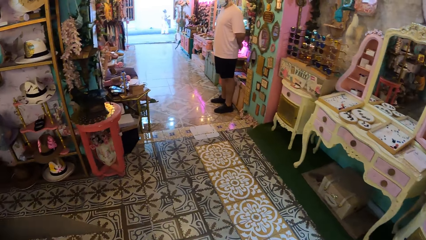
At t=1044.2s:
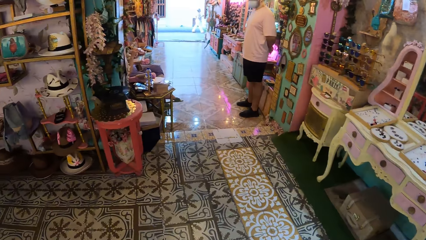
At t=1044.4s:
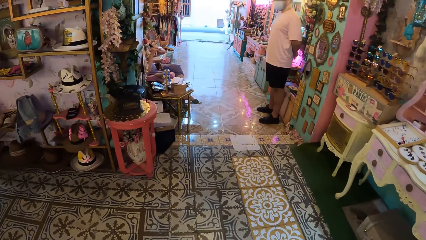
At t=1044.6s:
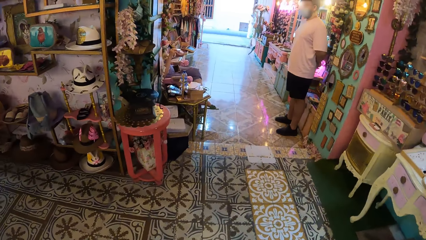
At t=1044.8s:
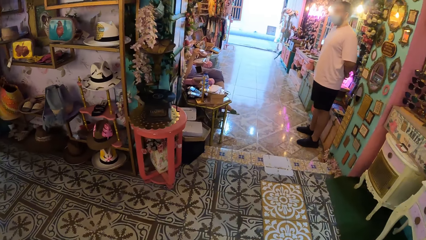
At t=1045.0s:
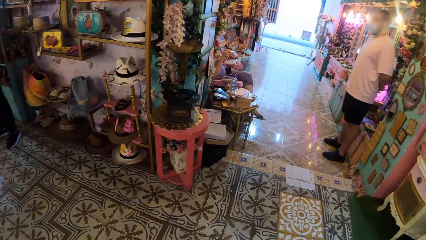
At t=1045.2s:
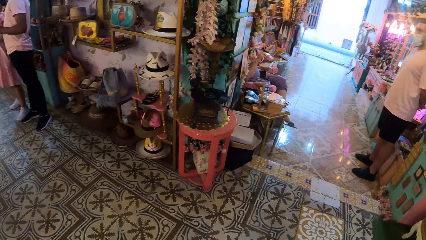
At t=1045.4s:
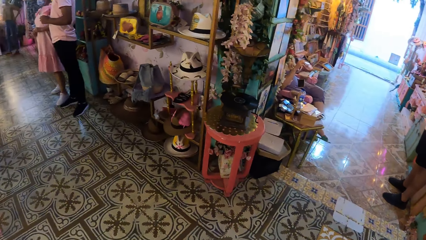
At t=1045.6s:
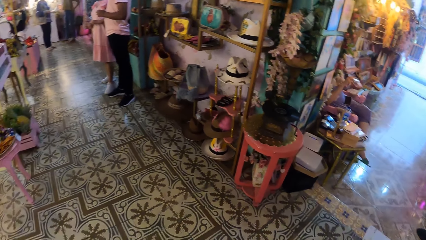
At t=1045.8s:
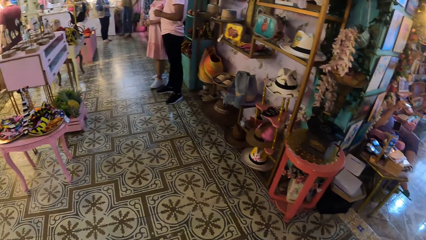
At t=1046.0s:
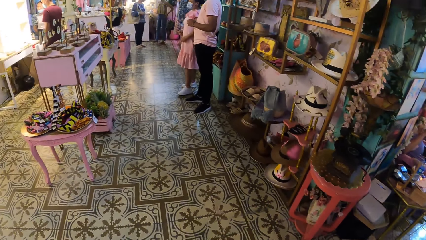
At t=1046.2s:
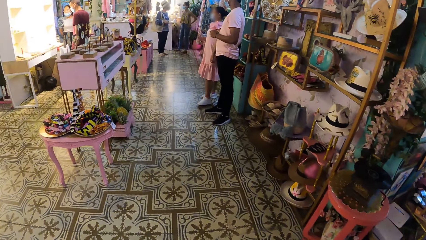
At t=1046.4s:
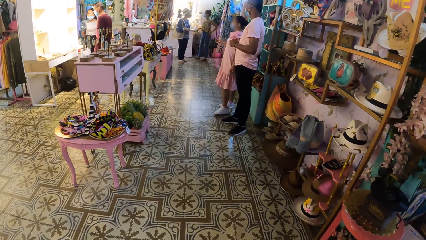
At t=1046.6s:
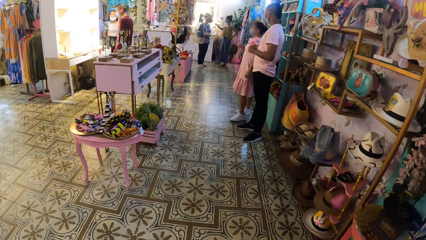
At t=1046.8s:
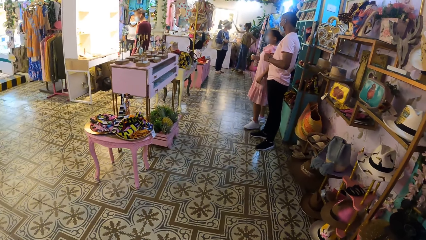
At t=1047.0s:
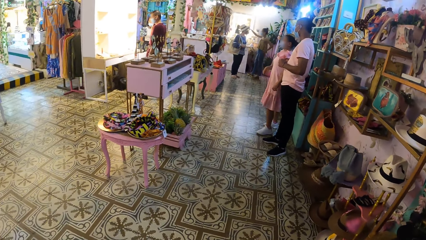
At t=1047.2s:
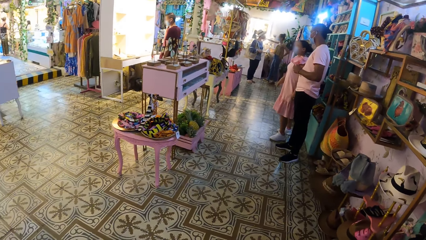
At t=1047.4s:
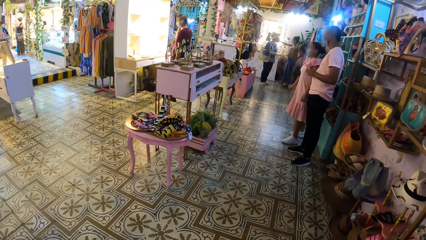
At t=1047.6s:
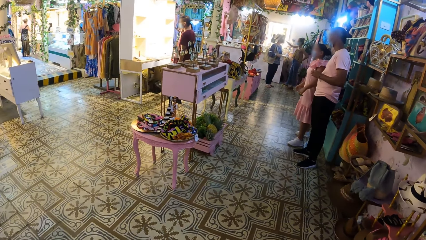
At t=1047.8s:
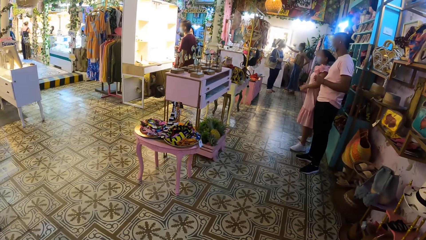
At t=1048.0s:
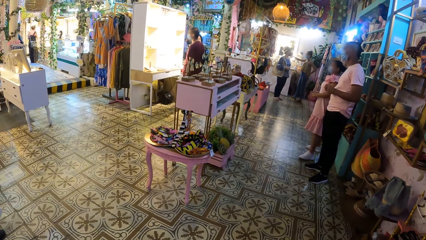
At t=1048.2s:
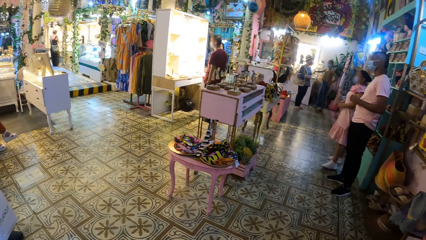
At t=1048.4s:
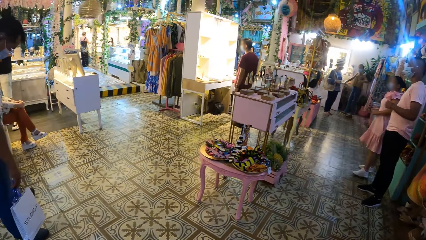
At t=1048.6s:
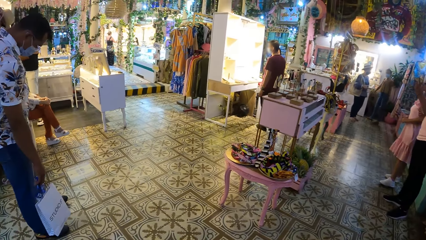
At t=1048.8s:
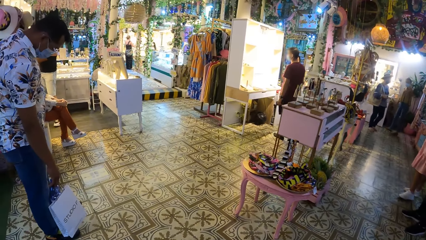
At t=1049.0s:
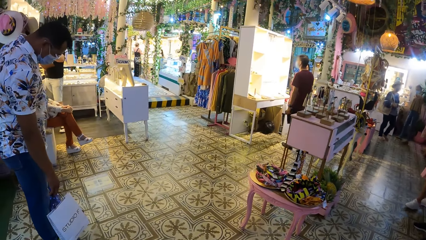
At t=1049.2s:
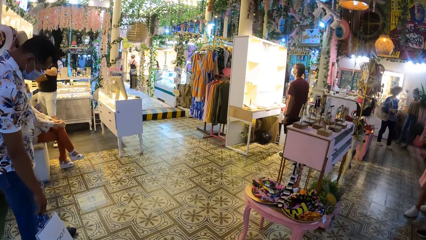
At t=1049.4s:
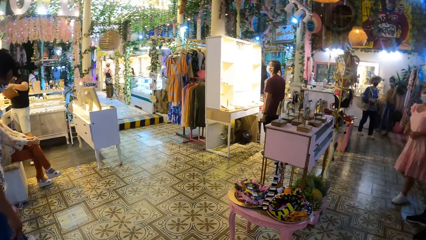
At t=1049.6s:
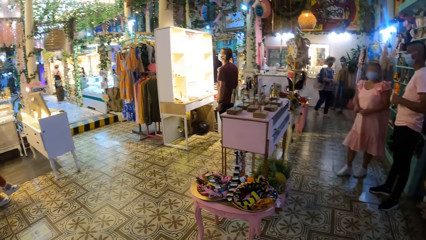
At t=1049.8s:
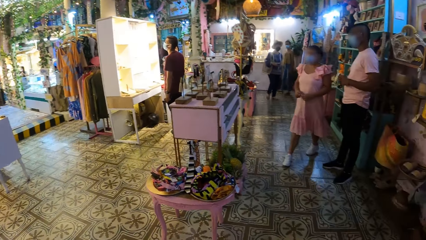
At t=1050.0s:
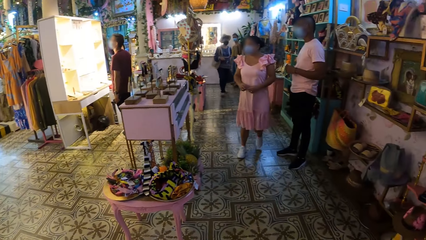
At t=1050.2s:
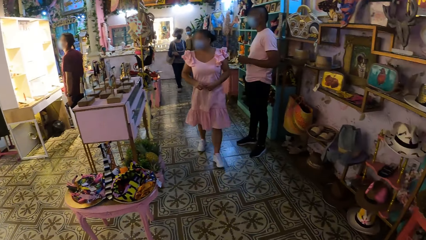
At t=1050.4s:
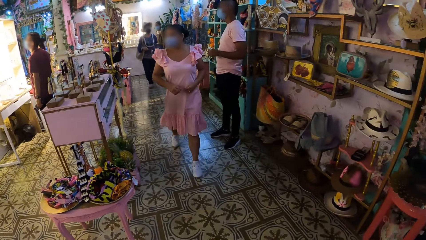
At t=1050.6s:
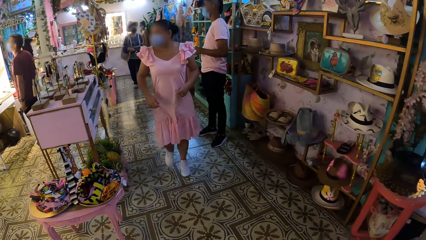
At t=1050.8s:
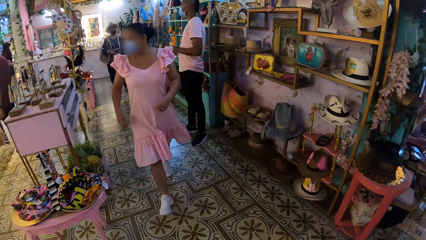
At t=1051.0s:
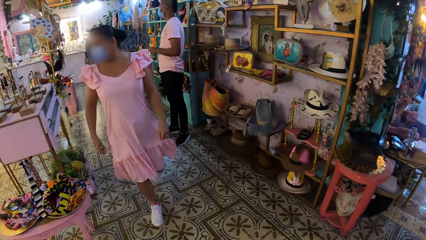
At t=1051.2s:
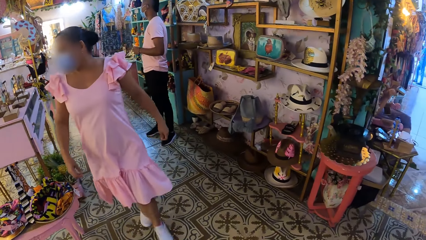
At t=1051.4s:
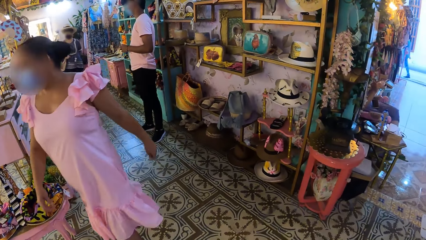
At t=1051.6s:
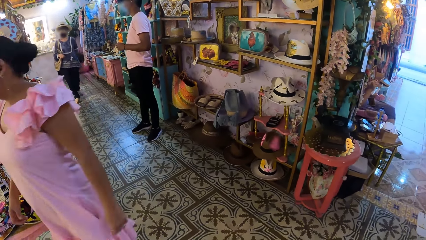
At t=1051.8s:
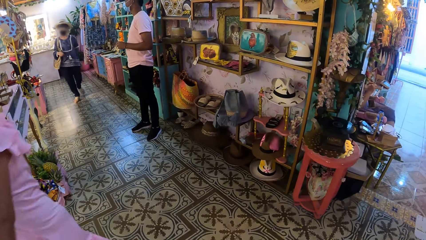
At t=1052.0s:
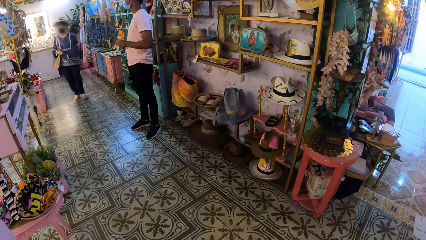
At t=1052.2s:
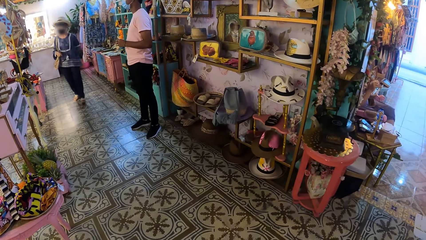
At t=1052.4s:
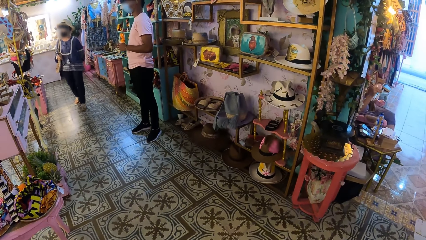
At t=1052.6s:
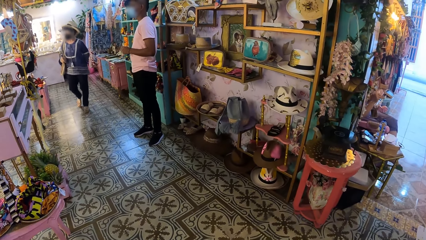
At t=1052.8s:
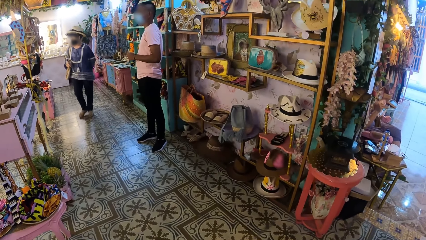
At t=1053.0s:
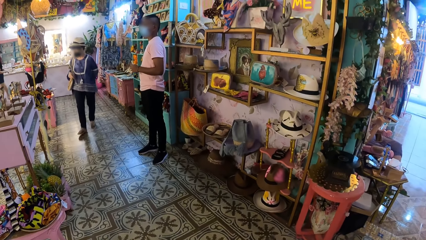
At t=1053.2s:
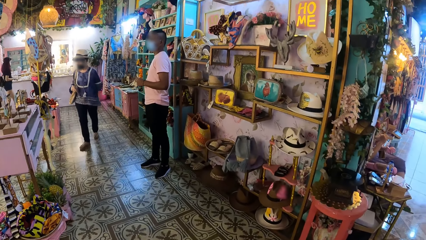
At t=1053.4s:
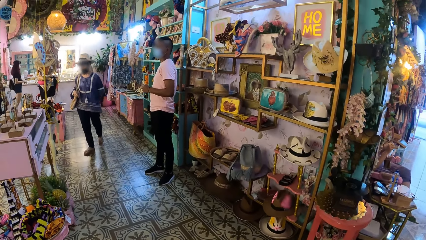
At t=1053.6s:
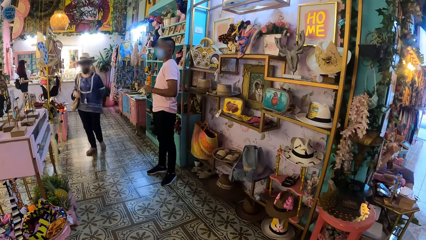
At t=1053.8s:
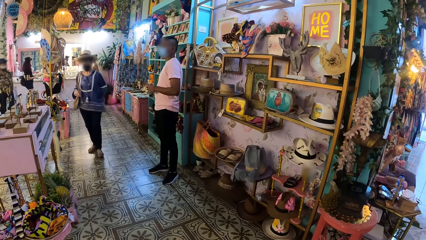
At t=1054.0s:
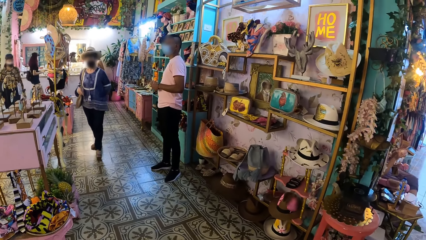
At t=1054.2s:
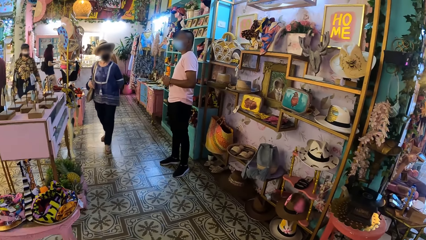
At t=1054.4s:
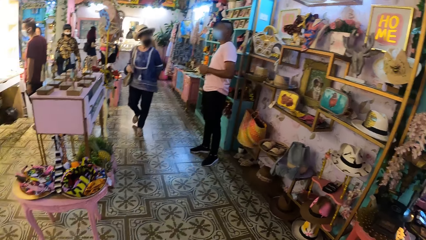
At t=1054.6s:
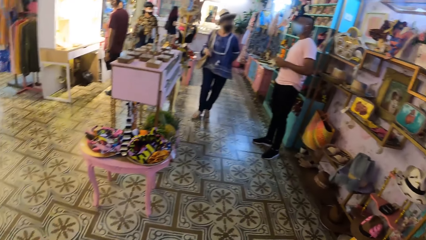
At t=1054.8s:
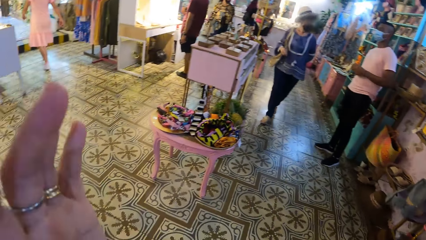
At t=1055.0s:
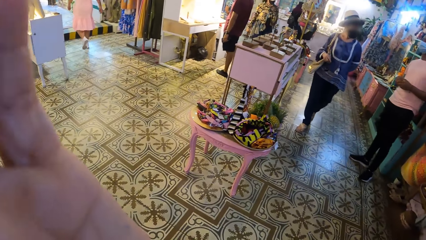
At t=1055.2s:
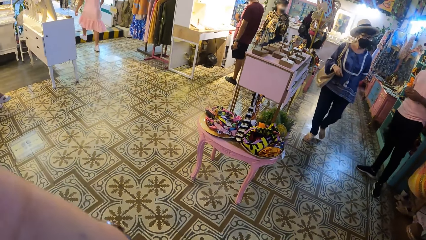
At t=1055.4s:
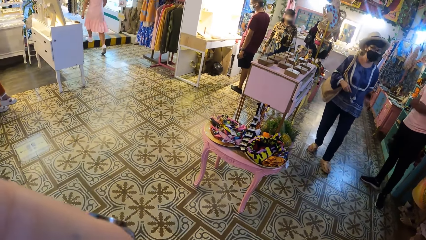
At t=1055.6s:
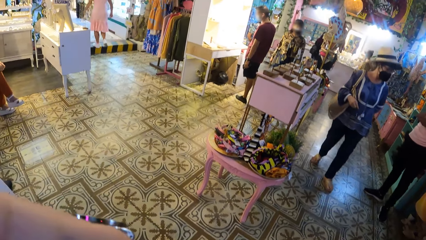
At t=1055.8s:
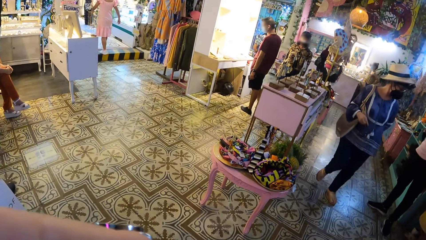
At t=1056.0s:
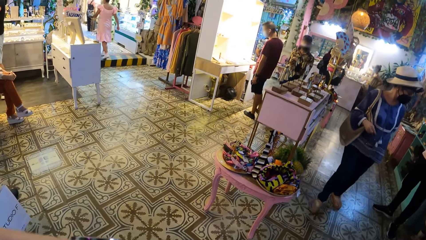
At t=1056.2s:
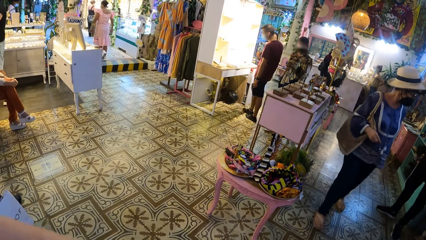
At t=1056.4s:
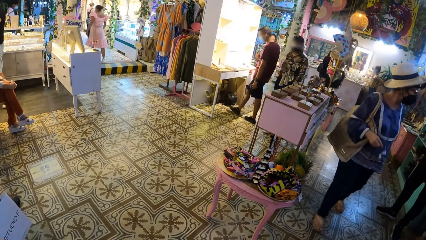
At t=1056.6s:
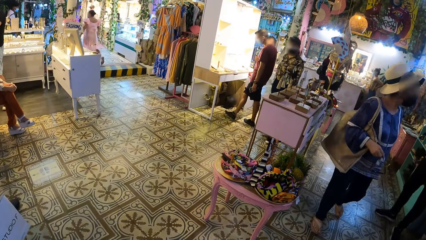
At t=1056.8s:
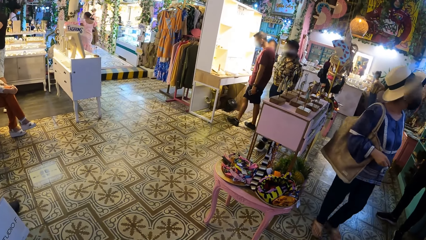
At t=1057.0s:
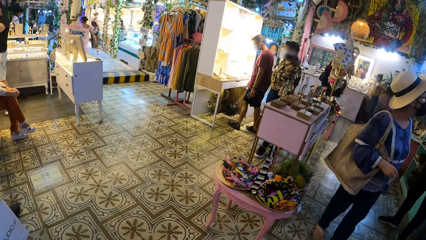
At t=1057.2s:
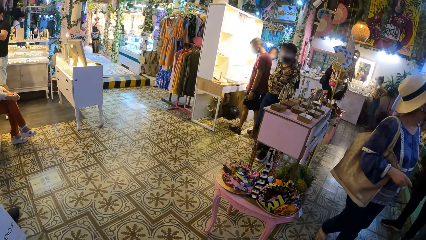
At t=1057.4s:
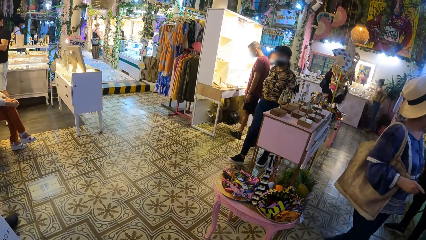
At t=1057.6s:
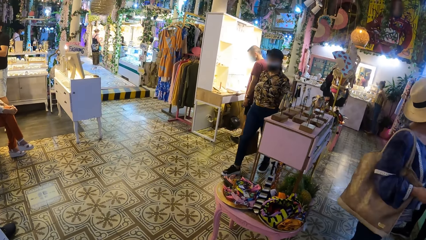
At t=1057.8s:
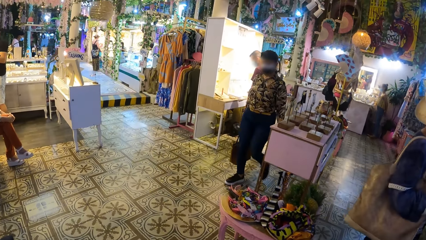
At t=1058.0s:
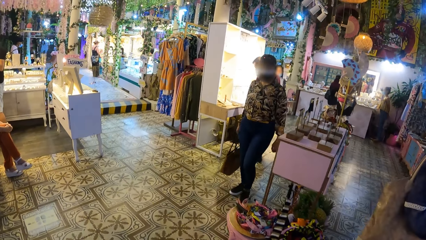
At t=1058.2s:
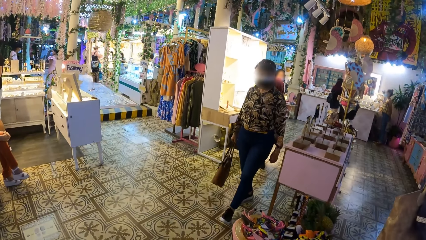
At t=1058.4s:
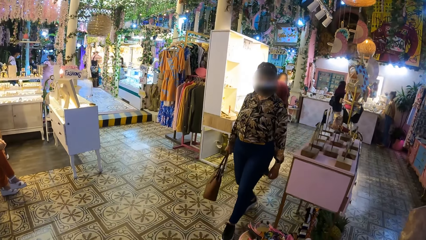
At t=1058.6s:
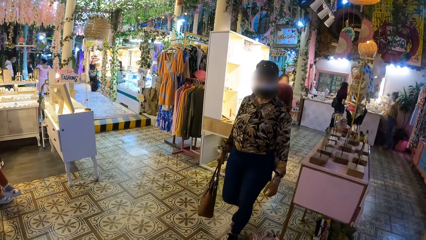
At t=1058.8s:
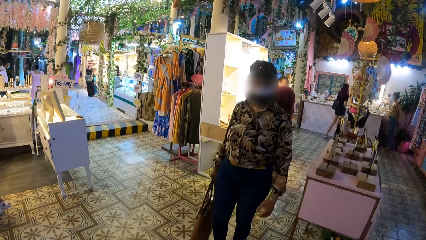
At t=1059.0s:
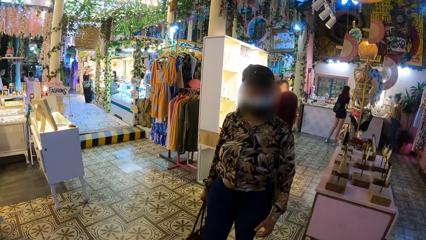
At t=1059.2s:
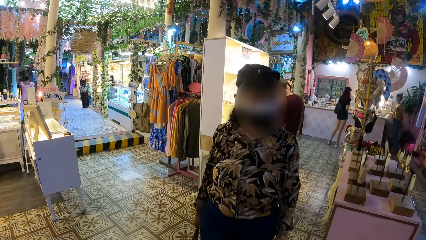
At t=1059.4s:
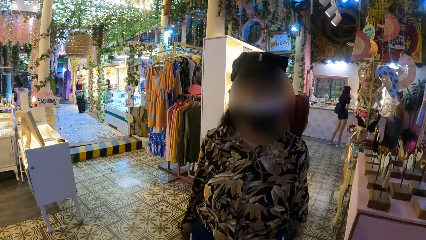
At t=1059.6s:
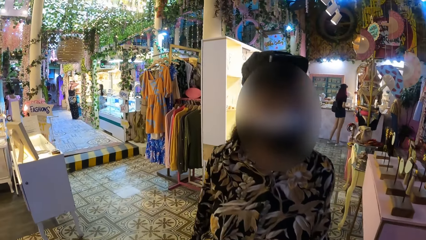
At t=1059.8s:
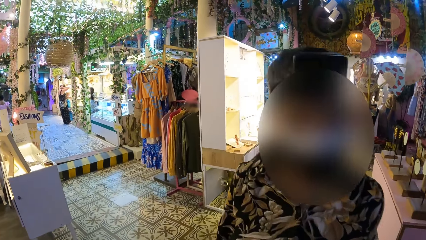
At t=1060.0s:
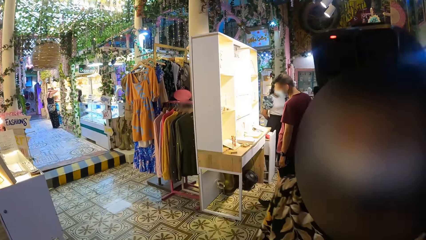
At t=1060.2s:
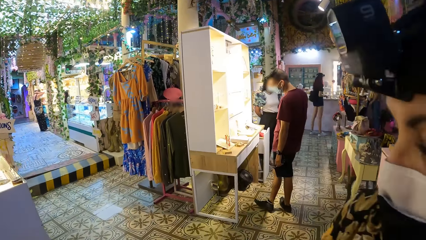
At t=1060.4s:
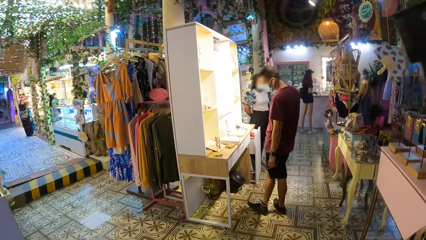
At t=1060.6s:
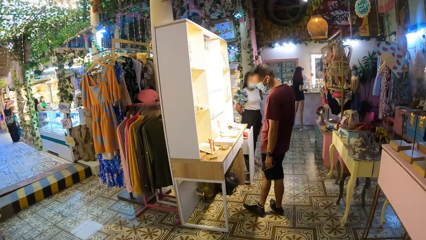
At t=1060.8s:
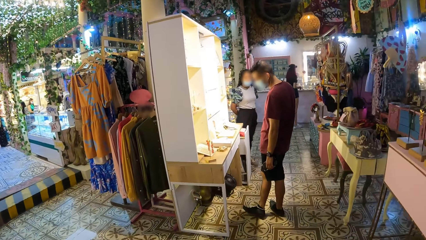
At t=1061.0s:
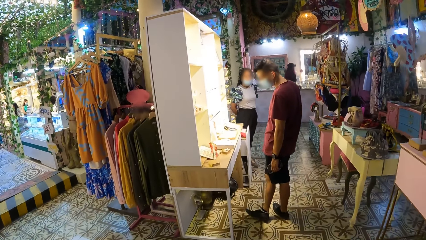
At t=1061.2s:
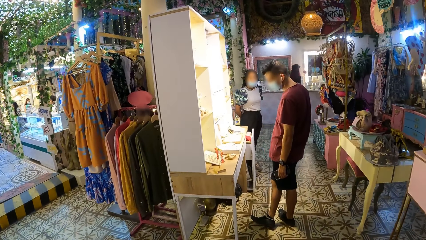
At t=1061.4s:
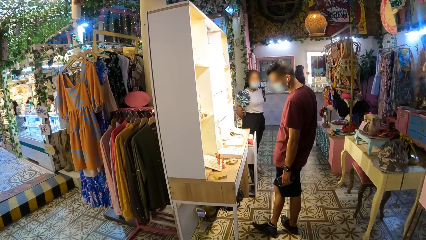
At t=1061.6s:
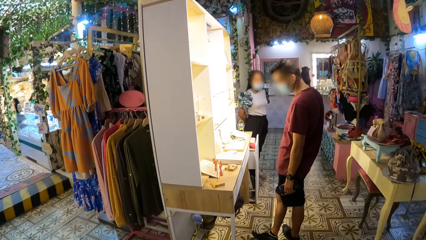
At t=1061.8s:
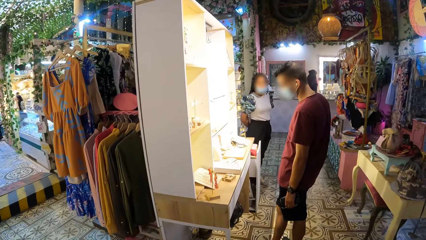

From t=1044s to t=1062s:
The camera wearer looks around in the showroom. They lift a hand towards the head. They walk around in the showroom.
